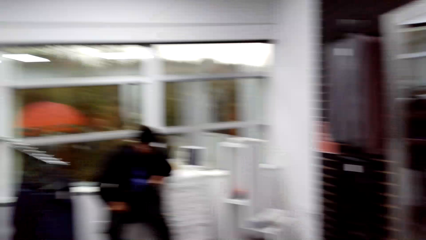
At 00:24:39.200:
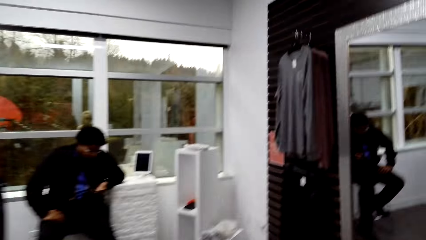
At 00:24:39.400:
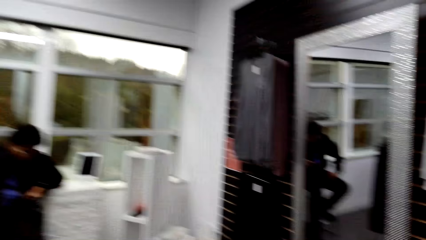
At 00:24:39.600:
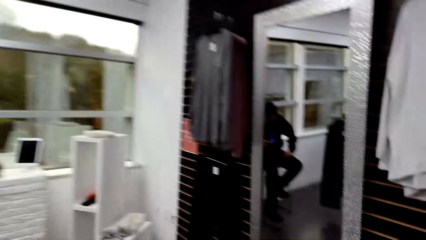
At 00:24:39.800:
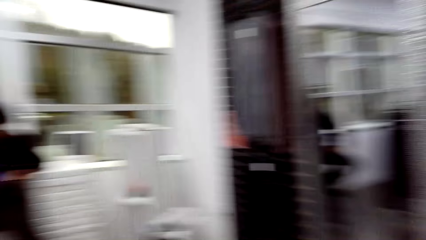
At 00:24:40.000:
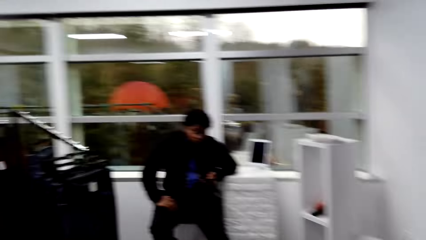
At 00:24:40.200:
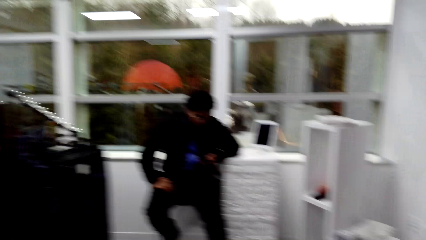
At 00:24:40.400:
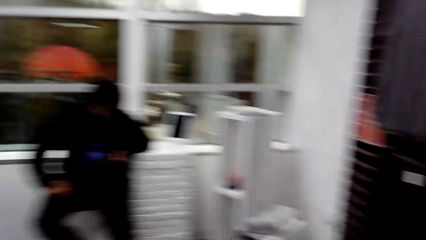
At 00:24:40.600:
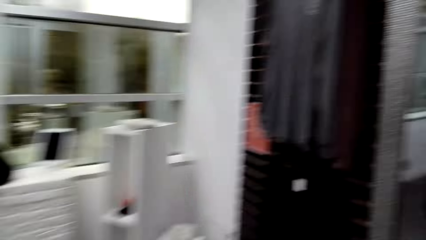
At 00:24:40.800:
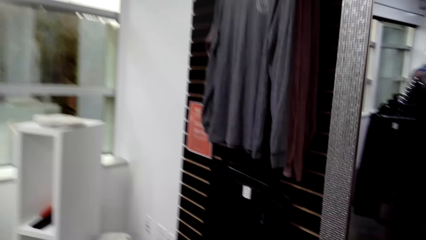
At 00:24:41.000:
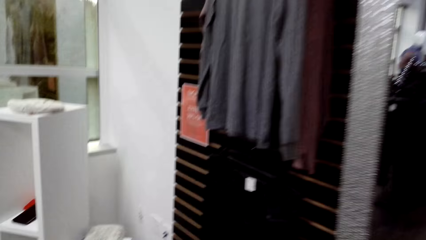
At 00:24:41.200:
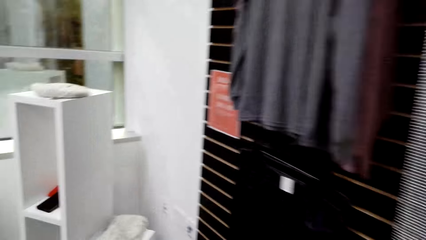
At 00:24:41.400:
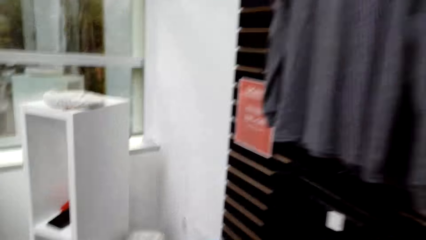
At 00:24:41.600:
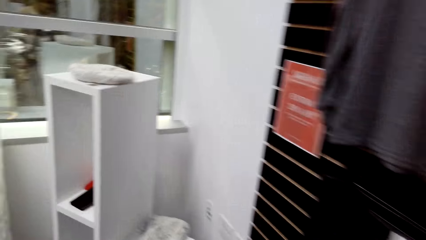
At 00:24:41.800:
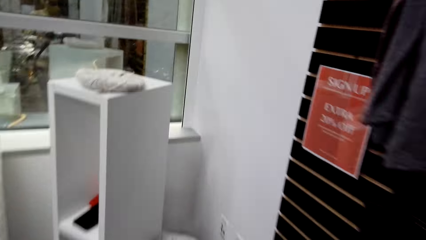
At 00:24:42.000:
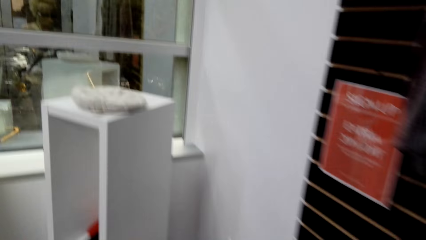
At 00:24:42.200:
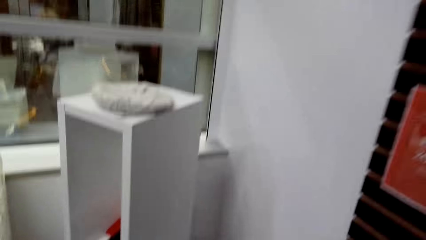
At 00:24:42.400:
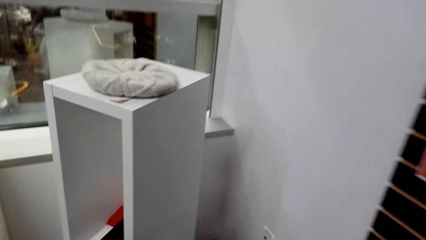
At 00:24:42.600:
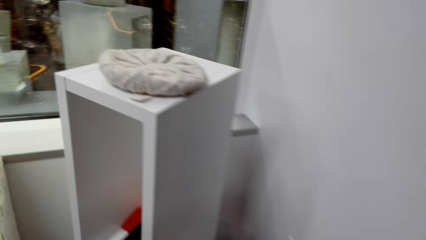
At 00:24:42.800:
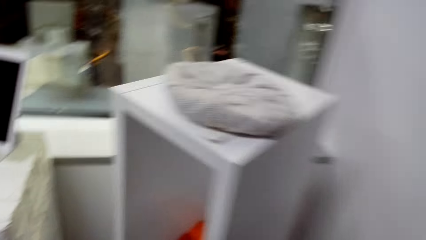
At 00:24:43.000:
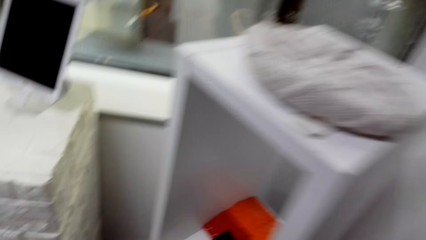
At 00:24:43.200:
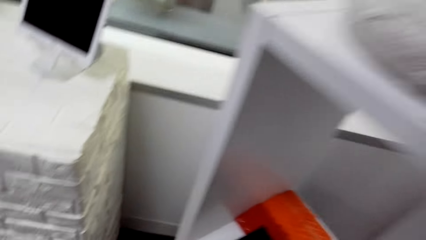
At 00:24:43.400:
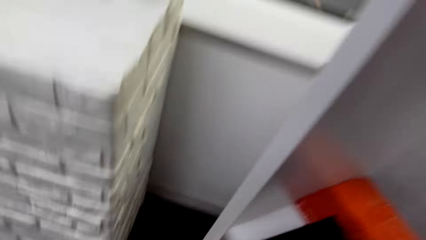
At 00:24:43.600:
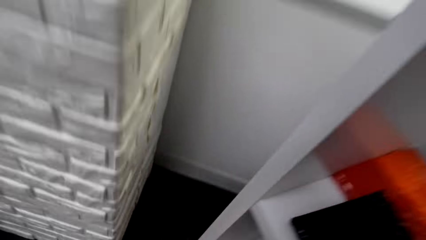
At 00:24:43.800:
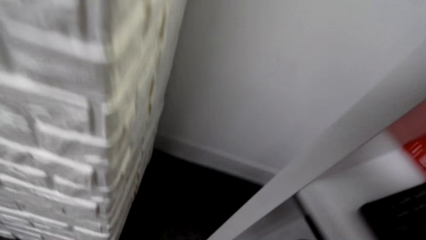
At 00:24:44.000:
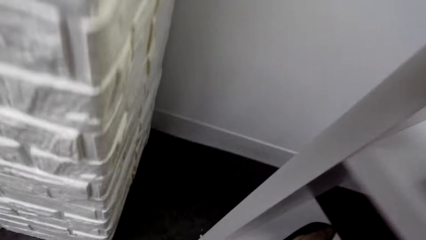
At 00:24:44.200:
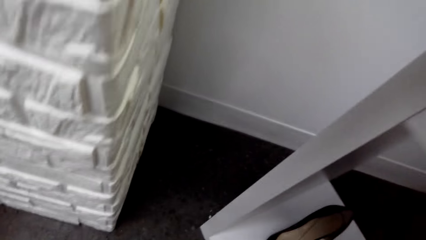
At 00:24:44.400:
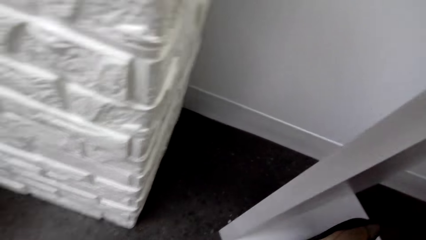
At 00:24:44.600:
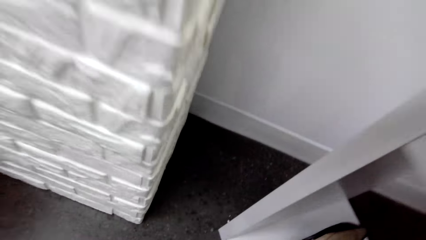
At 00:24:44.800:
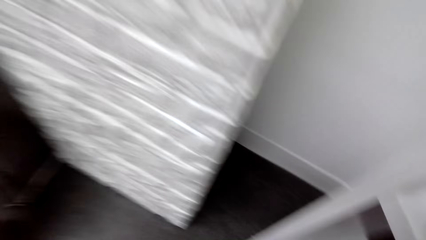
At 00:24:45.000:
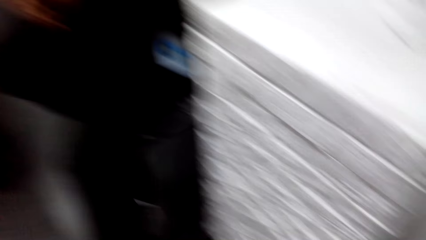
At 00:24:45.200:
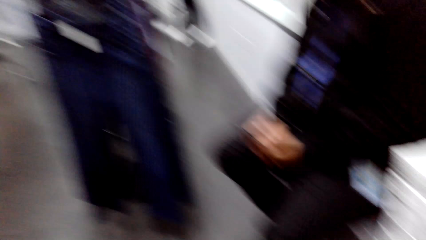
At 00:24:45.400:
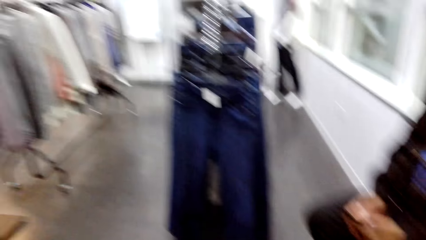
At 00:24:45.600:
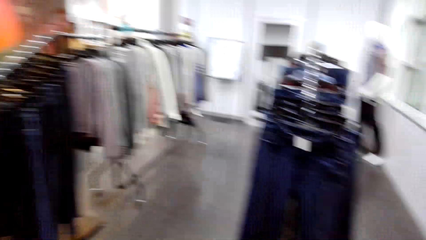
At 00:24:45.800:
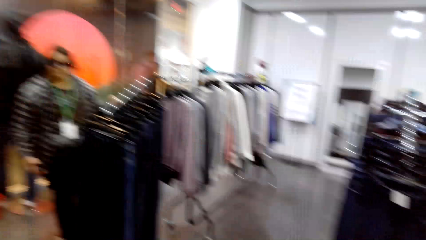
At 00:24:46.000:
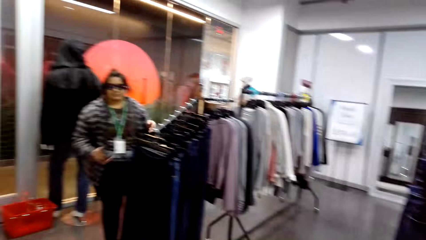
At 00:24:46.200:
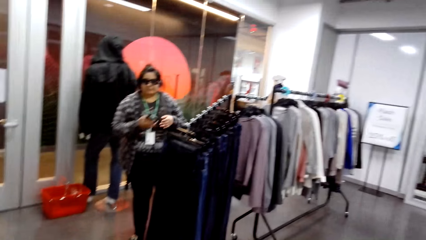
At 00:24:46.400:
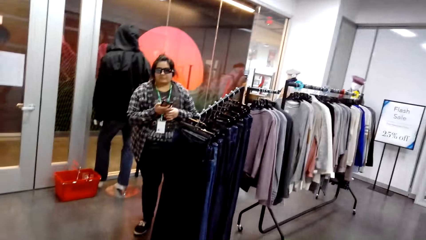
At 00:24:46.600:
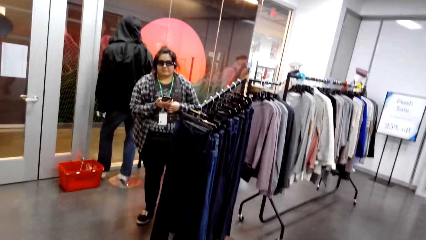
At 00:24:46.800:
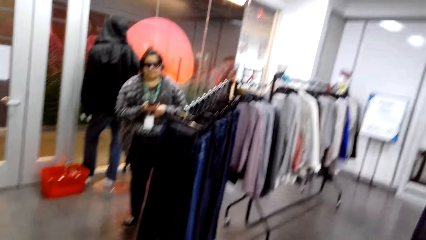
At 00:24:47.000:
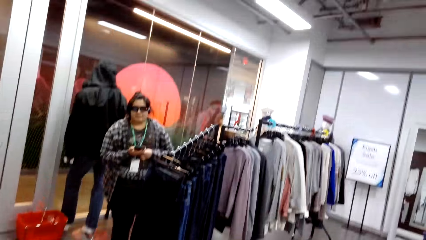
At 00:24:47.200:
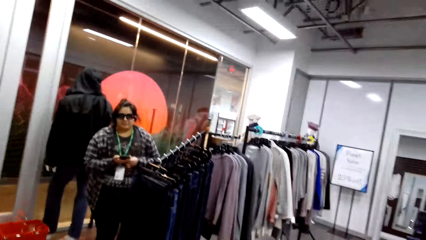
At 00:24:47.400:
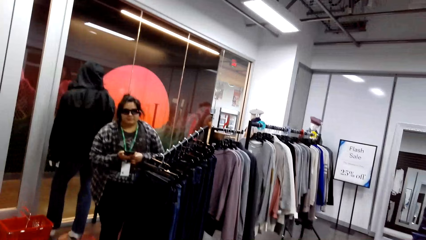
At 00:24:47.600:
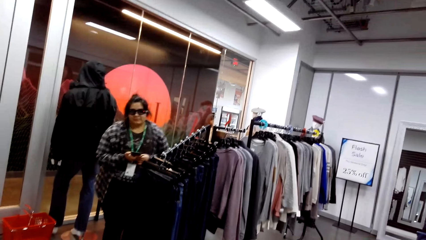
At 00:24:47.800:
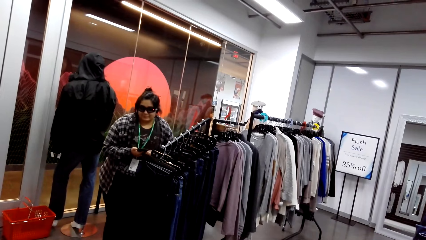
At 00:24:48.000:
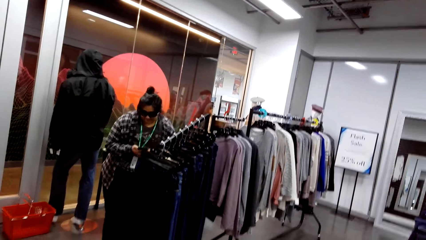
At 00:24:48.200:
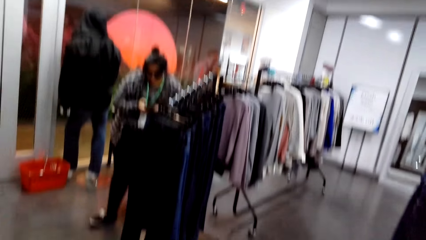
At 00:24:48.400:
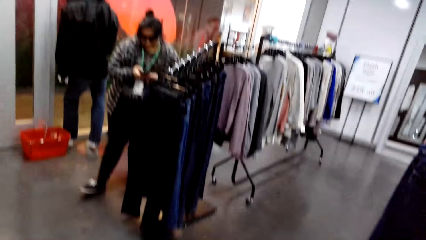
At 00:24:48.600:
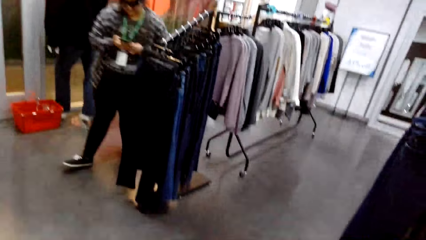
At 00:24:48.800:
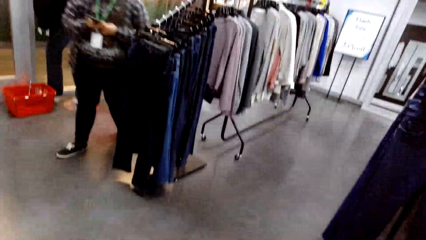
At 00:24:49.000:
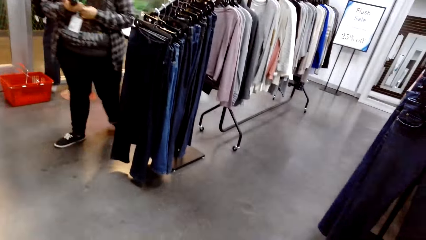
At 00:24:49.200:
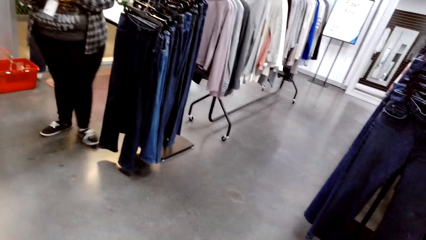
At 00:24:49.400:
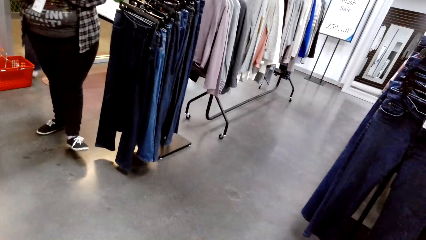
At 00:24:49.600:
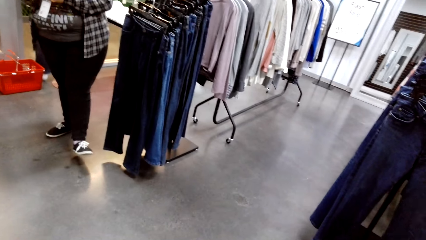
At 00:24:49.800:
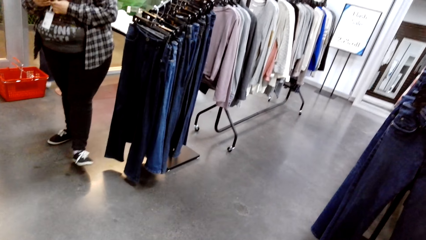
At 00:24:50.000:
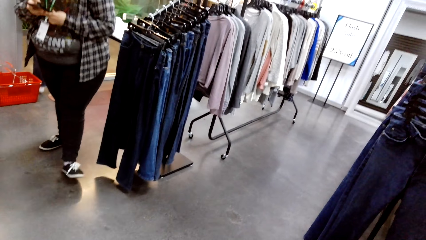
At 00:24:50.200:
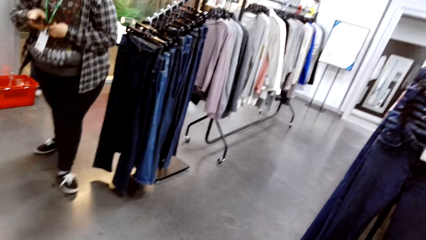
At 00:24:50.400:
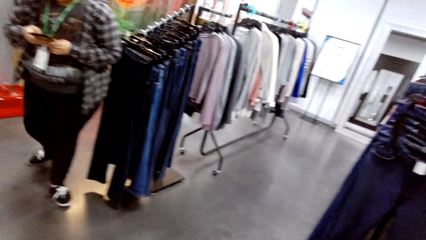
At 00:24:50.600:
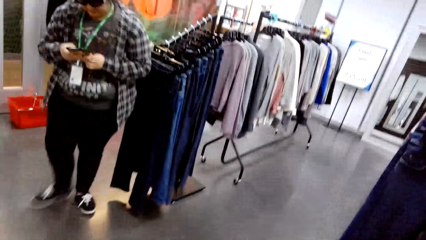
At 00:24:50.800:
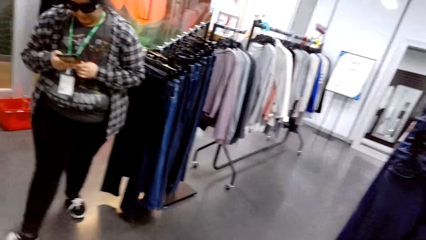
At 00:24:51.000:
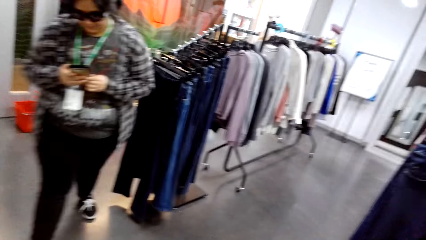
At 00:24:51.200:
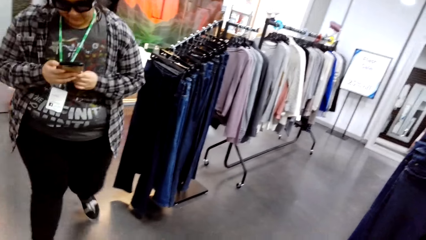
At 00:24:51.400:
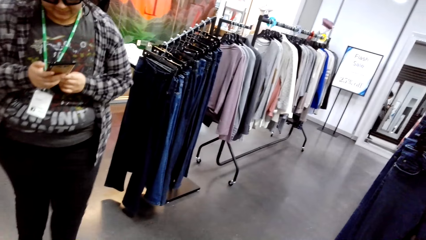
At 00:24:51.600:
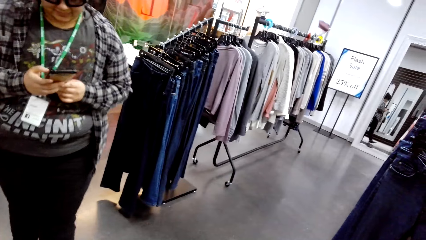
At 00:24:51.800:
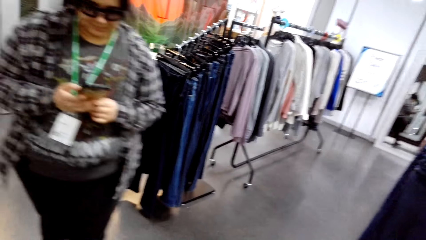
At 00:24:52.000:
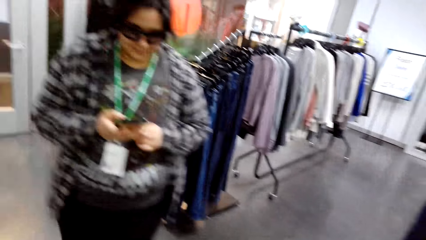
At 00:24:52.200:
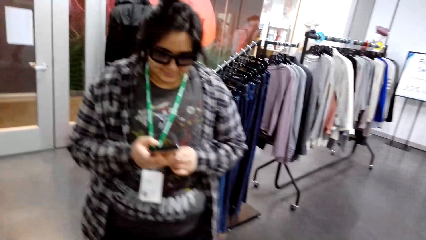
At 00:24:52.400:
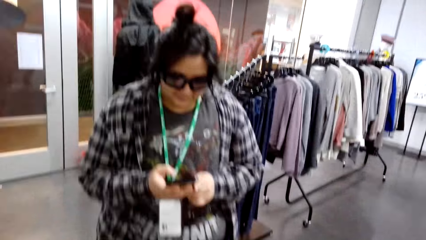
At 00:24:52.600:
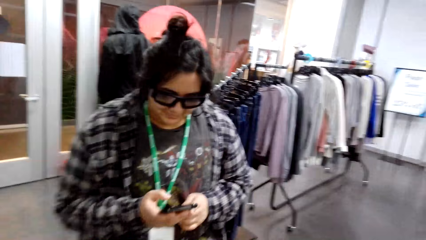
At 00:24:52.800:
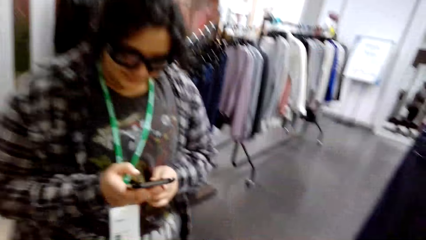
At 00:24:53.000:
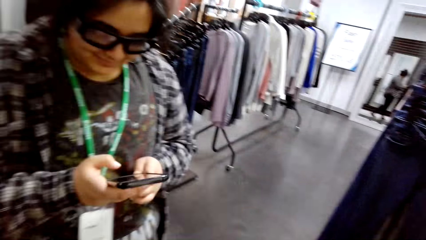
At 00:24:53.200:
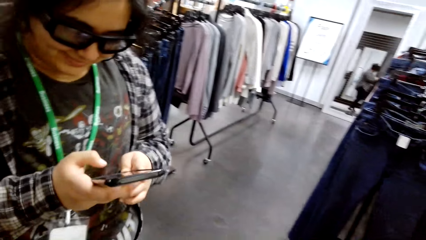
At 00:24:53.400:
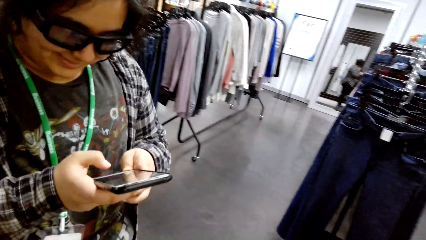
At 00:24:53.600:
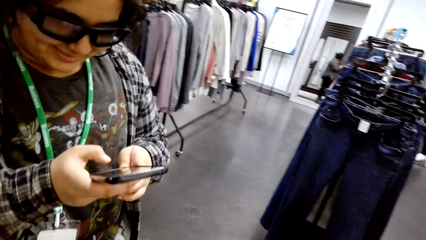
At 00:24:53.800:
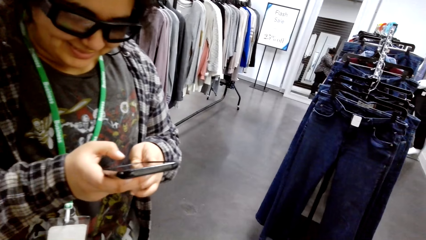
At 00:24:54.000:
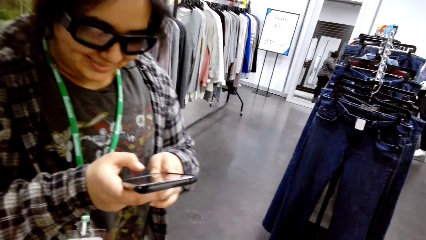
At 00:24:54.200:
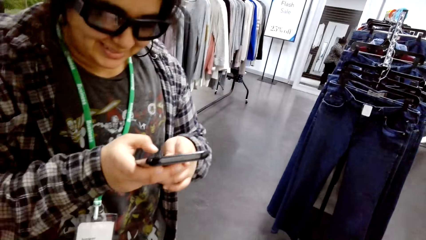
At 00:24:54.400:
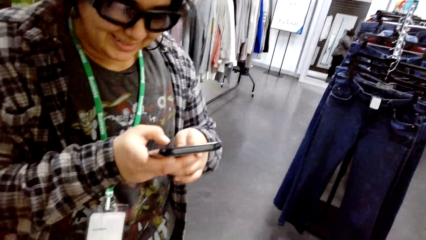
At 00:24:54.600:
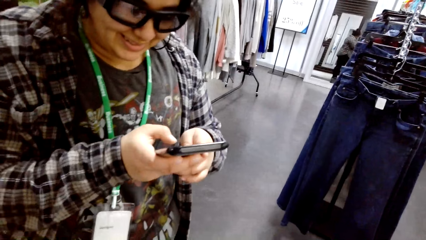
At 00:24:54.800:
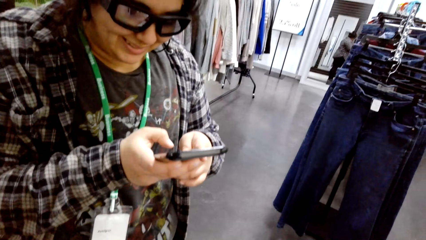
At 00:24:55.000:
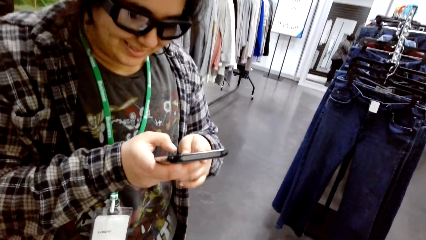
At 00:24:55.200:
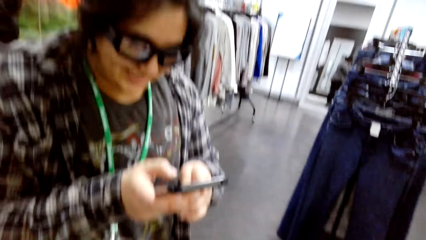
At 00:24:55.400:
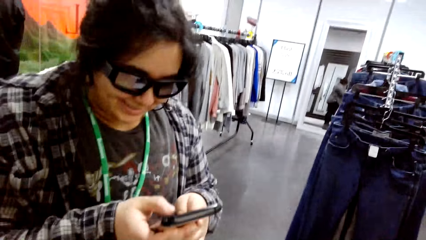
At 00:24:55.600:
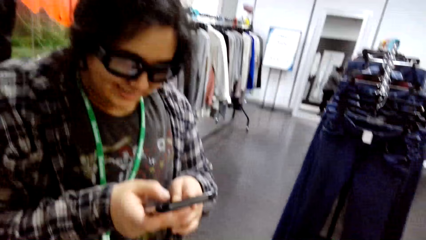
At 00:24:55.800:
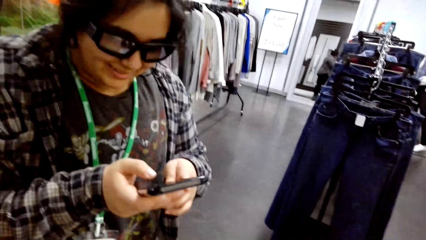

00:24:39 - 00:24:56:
The camera wearer walks in a cloth shop. They pick up a hat. A person dials a phone. The camera wearer looks around. The person walks in the cloth shop towards the camera wearer. The person dials on the phone and operates the phone.
